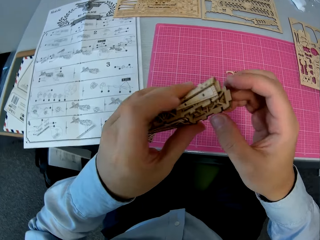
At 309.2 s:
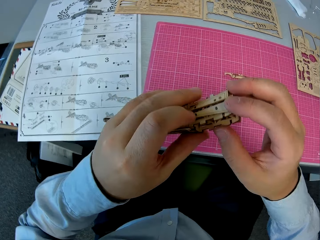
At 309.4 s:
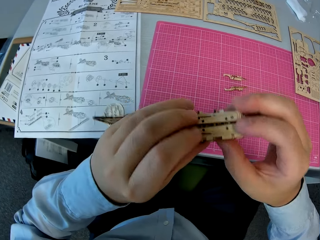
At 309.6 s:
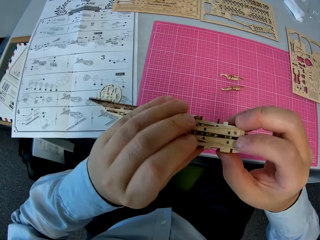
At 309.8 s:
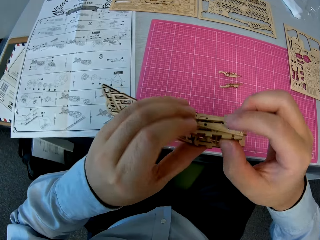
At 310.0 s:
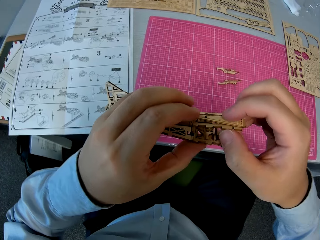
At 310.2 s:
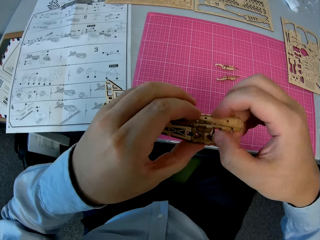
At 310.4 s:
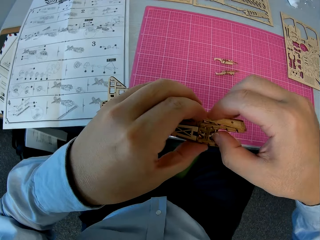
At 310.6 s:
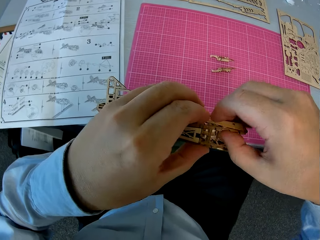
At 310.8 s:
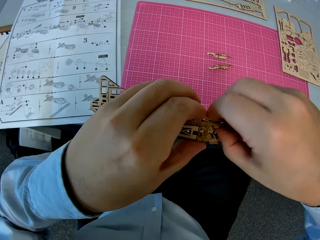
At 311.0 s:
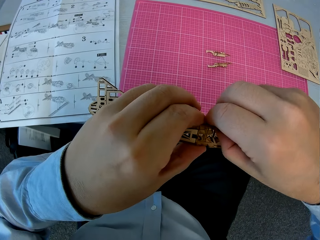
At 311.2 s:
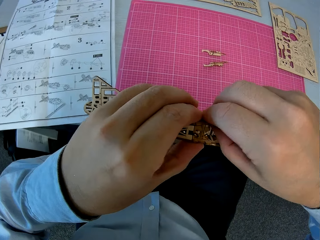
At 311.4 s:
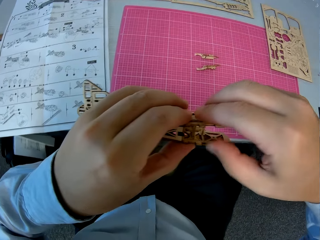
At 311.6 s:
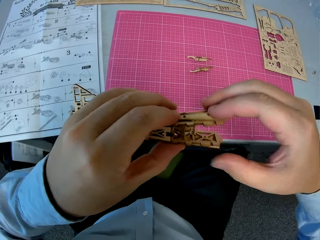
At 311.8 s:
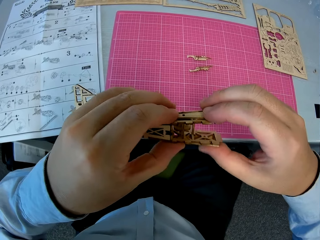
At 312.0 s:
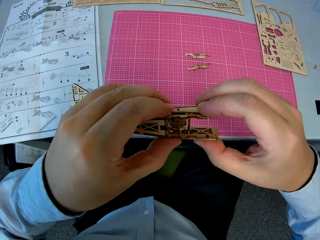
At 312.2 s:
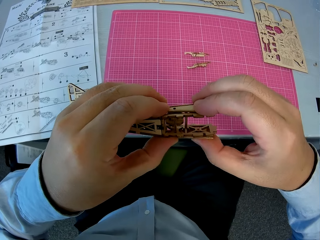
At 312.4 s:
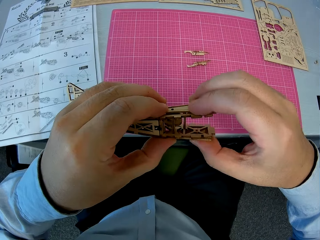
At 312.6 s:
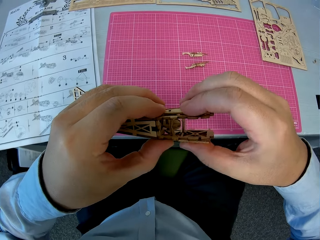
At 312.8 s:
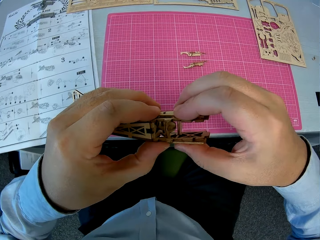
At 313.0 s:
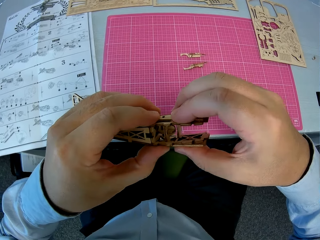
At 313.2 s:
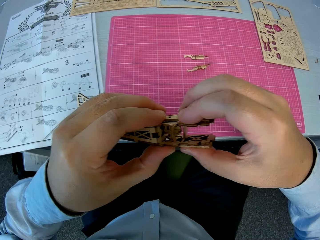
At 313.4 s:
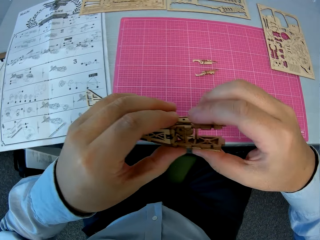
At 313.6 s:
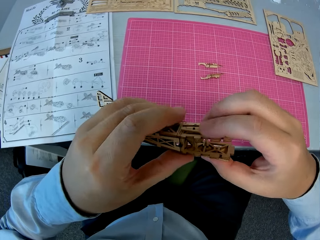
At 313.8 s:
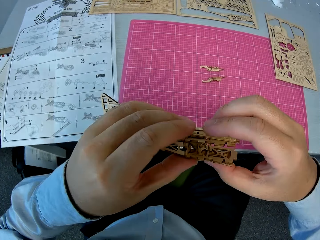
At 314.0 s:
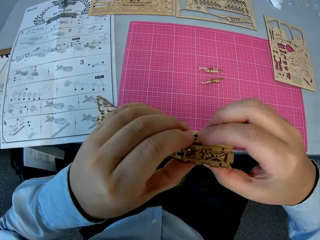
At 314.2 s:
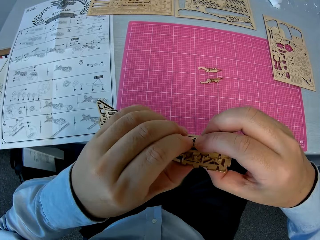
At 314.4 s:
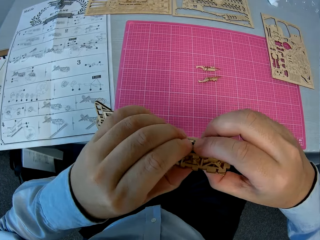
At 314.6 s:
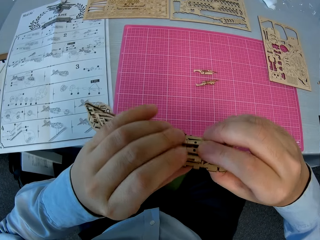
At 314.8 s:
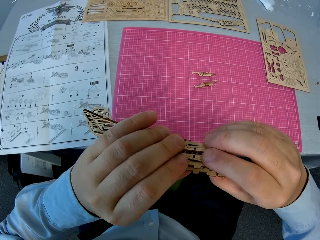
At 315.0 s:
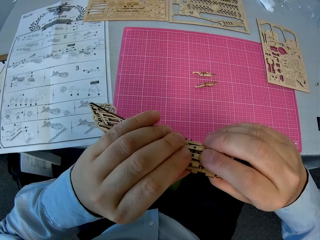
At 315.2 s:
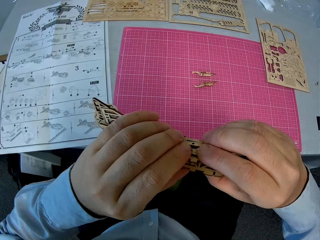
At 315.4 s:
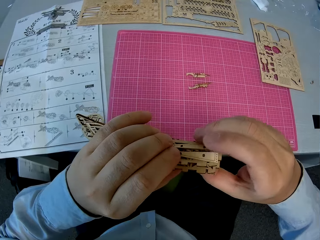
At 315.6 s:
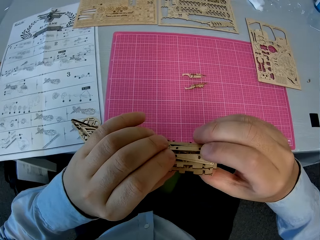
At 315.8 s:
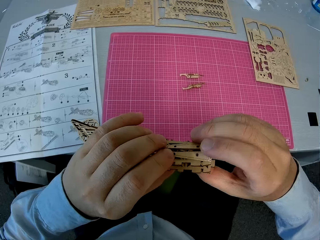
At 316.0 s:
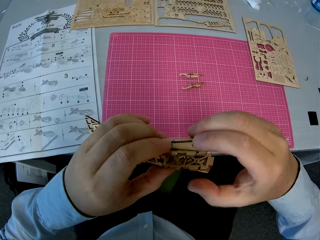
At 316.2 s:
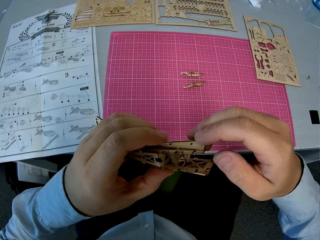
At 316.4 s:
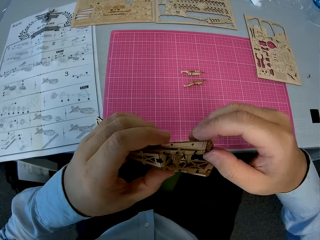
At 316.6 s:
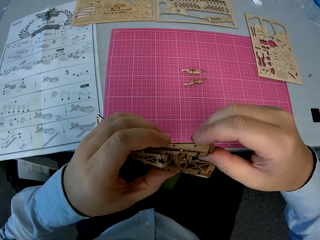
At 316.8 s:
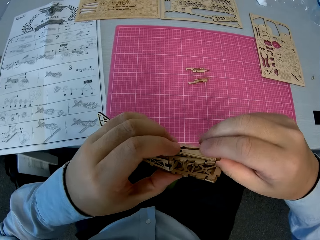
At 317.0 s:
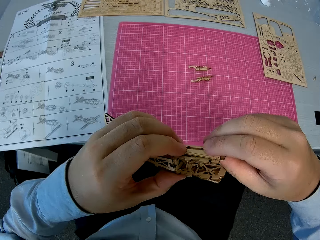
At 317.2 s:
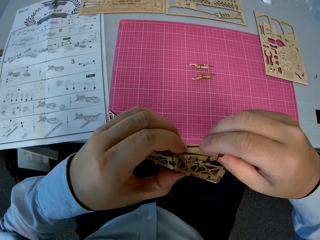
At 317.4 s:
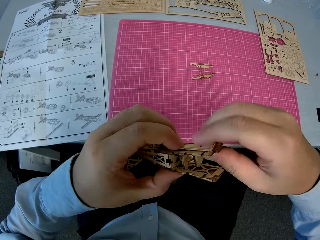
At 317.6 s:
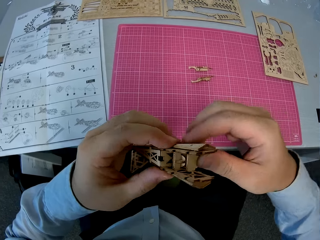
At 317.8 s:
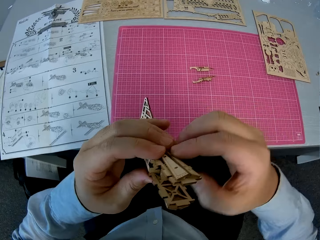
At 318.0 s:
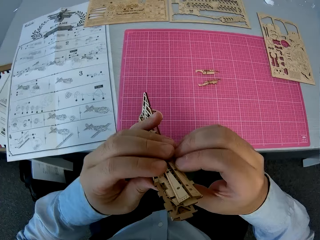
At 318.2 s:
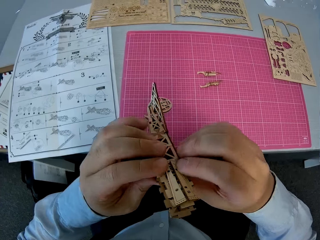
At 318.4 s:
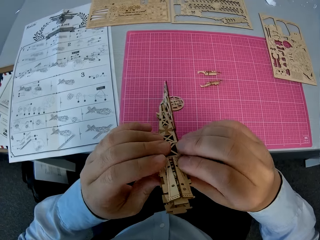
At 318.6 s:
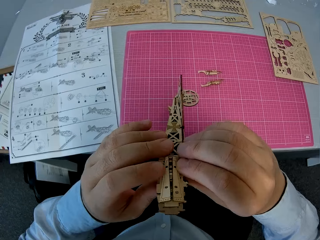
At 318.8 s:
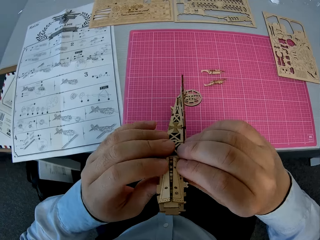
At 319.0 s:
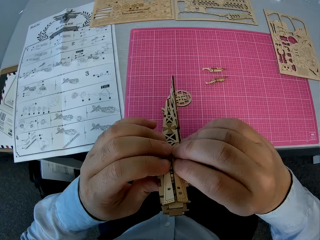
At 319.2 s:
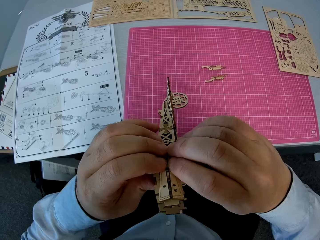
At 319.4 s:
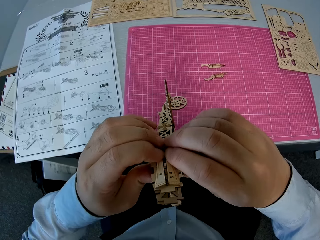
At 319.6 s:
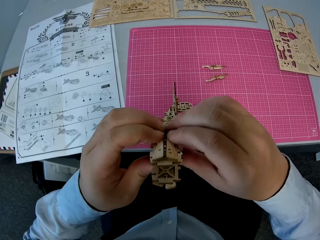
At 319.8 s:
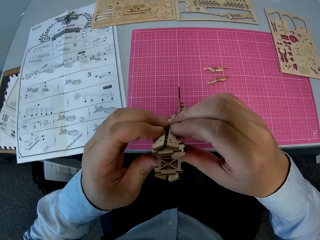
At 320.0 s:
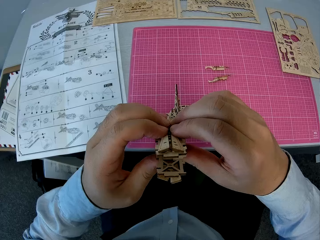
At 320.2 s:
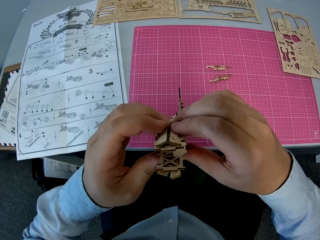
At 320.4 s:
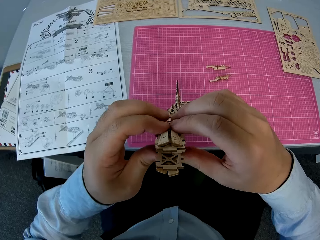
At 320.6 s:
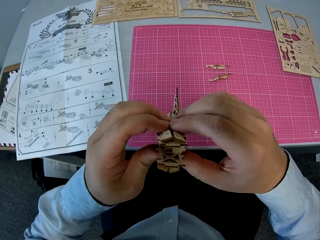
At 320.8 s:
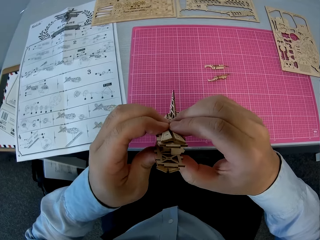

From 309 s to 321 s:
The camera wearer turns the plane Ugears. They adjust the assembled wooden pieces. They fix the plane Ugears. They turn the plane Ugears. They fix the plane Ugears.

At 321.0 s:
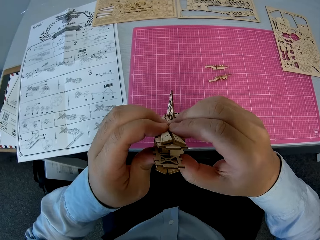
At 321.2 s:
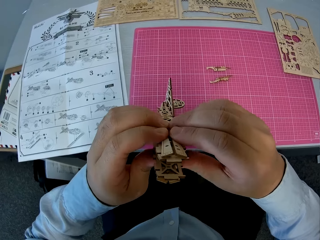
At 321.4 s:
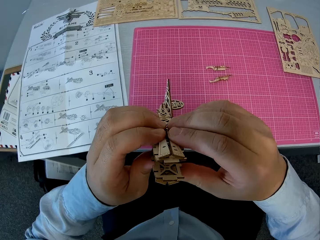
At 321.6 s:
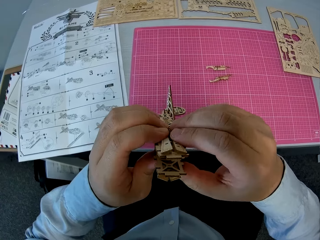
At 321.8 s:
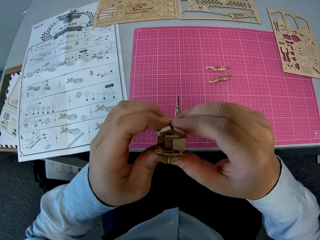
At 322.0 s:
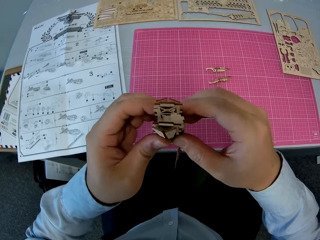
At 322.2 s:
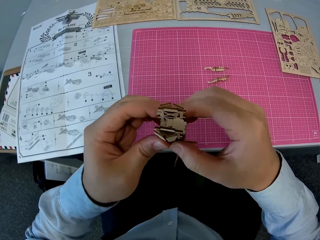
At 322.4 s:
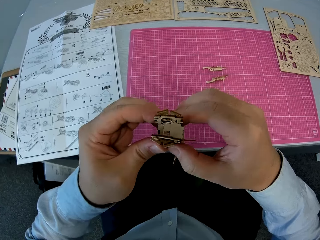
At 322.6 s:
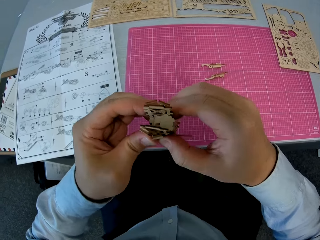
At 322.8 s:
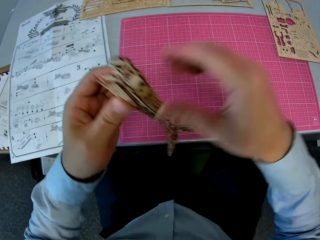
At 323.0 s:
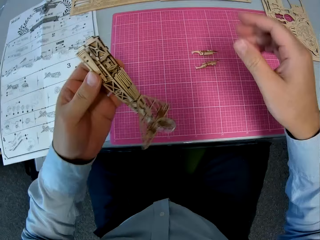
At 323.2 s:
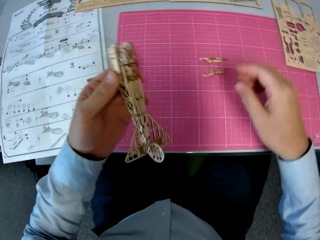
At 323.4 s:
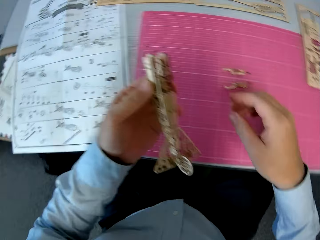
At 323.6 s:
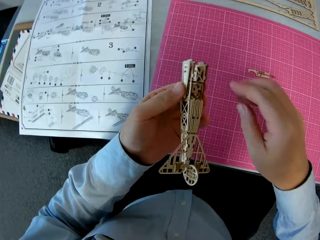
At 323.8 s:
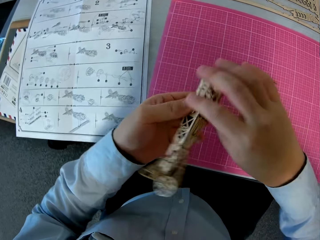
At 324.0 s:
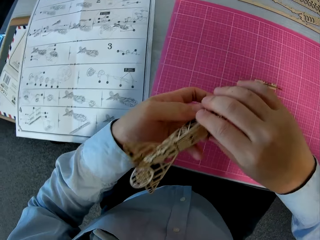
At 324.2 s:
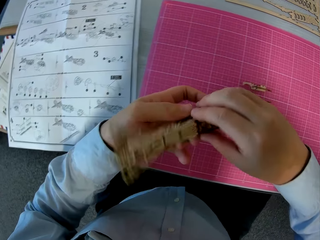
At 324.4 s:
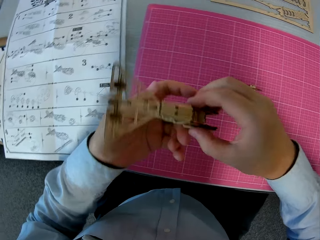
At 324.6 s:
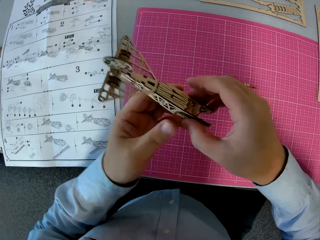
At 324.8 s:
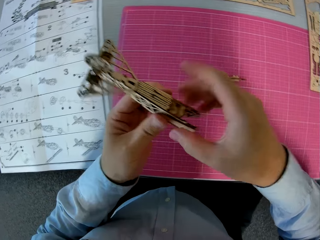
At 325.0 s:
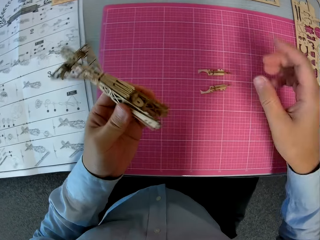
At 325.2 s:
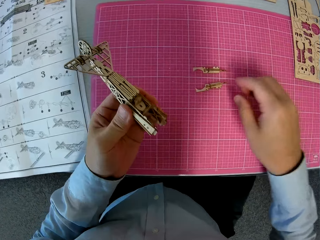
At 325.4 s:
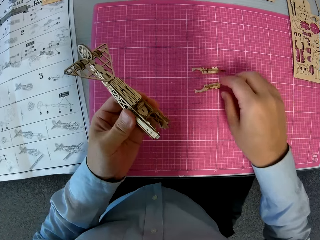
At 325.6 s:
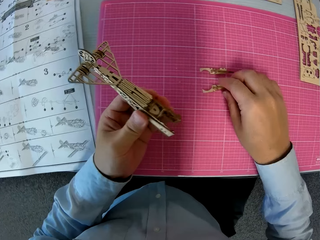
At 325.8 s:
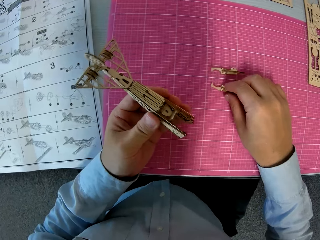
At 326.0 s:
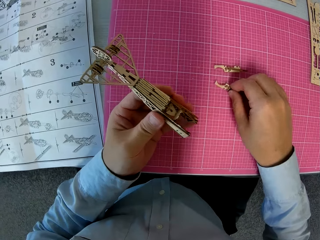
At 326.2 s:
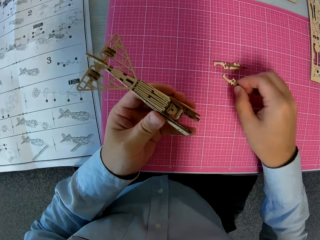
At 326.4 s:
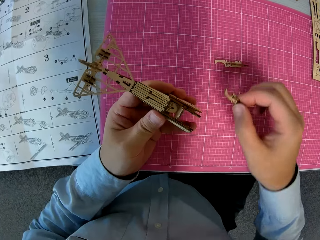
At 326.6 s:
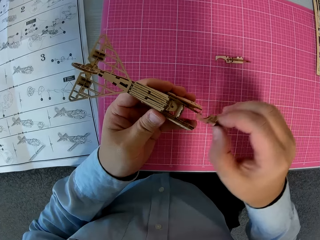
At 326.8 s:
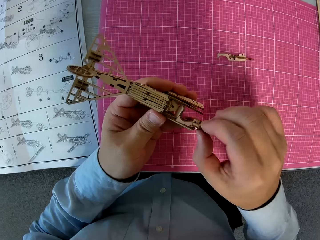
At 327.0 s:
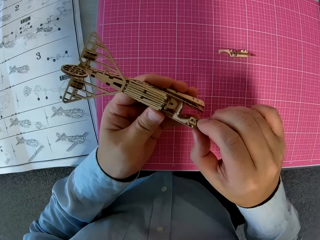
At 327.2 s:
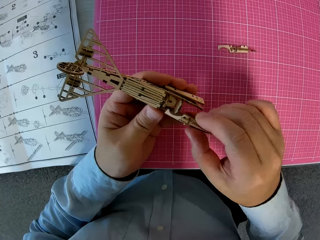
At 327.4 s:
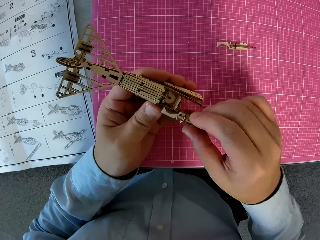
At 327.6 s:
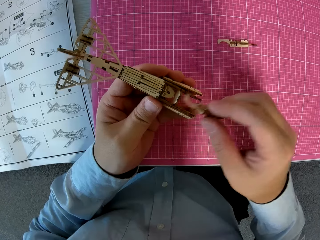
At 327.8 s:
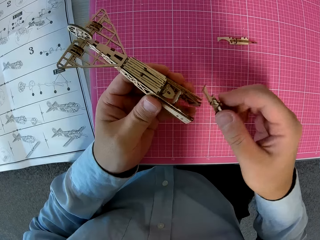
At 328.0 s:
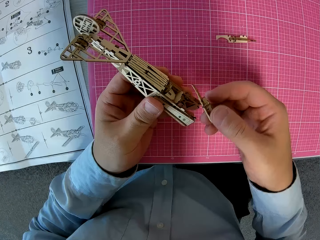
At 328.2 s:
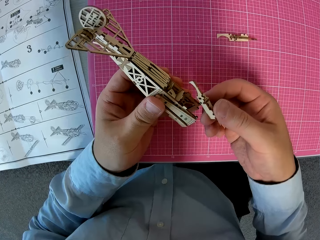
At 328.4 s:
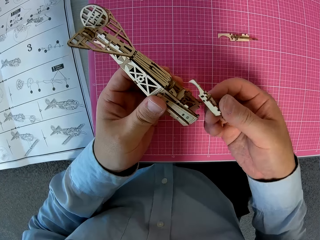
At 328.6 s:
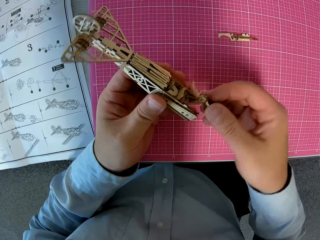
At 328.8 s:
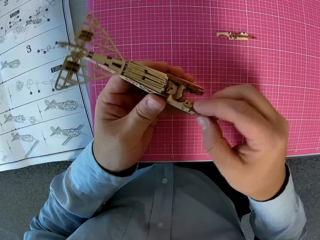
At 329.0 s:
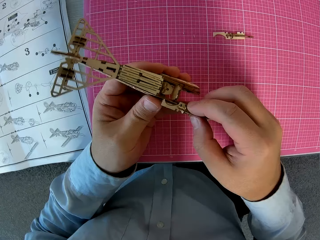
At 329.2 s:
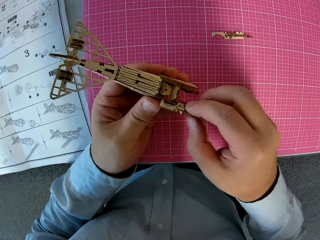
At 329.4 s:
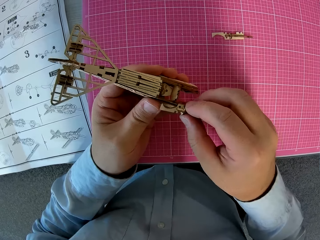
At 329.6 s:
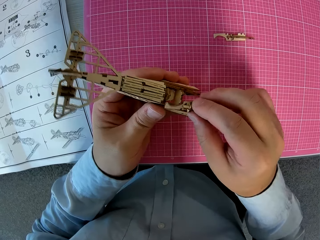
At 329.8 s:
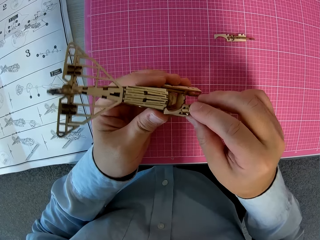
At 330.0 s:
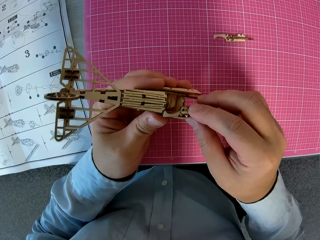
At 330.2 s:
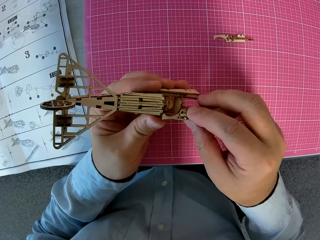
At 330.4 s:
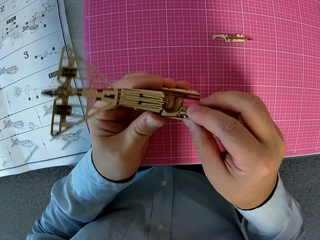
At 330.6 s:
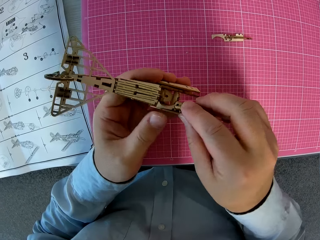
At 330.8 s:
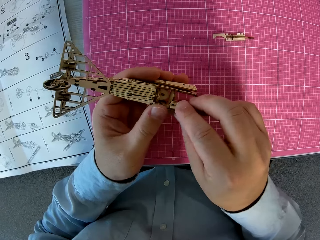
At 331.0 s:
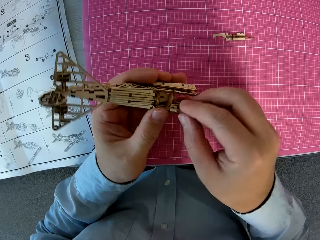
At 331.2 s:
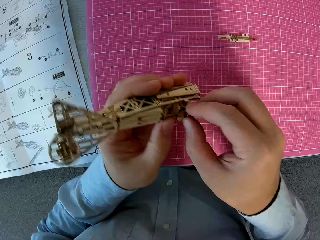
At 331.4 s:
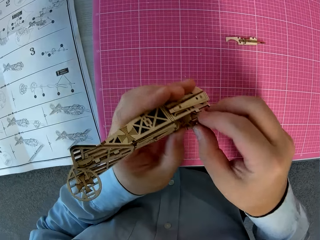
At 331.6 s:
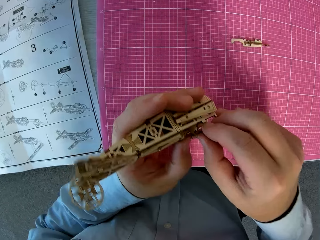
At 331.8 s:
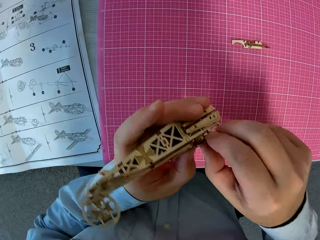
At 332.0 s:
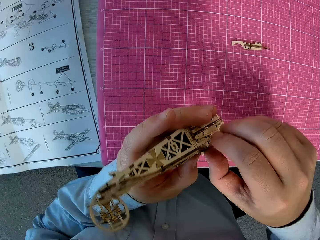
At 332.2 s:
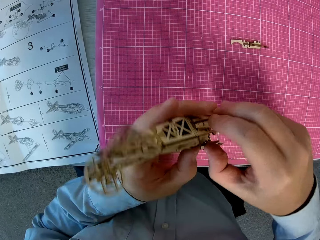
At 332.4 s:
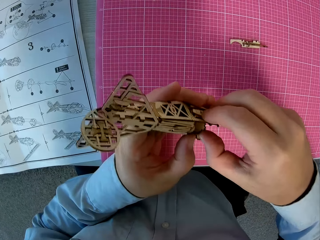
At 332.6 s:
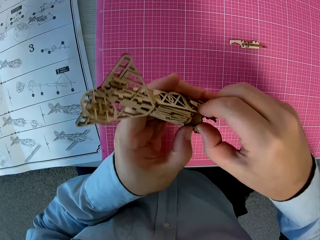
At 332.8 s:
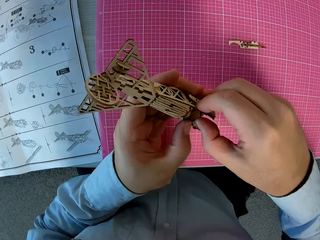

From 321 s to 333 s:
The camera wearer turns the plane Ugears. They pick up a wooden piece from the cutting sheet on the table. They turn the plane Ugears. They attach the wooden piece to the assembled wooden pieces. They fix the plane Ugears.
